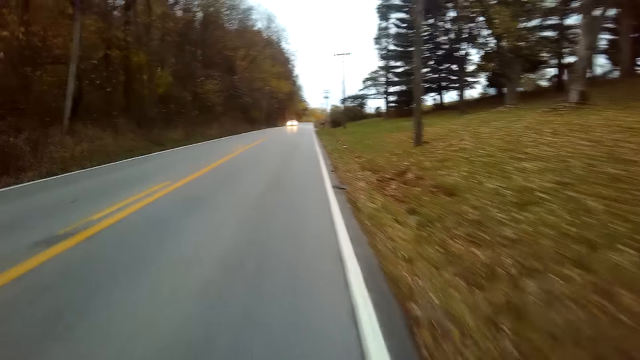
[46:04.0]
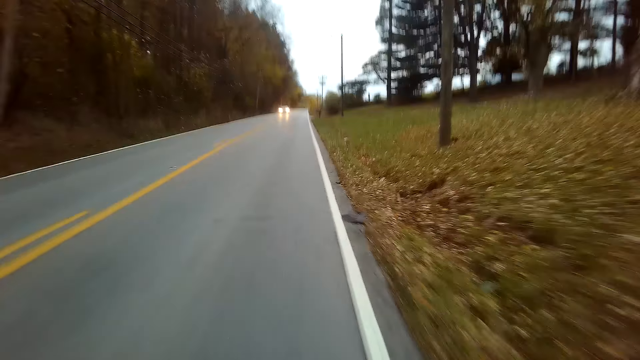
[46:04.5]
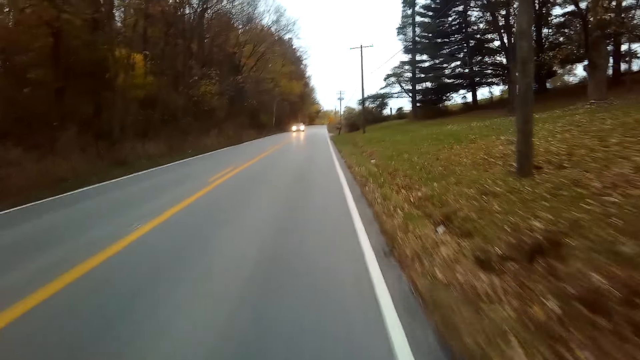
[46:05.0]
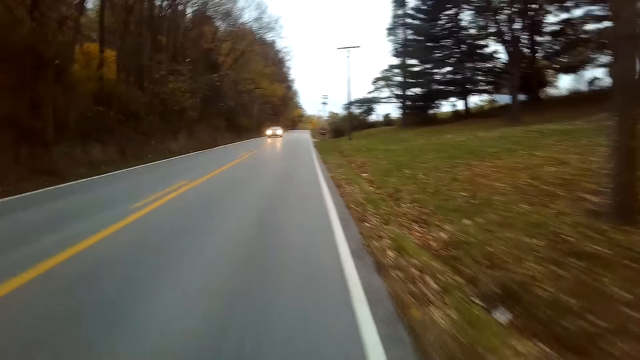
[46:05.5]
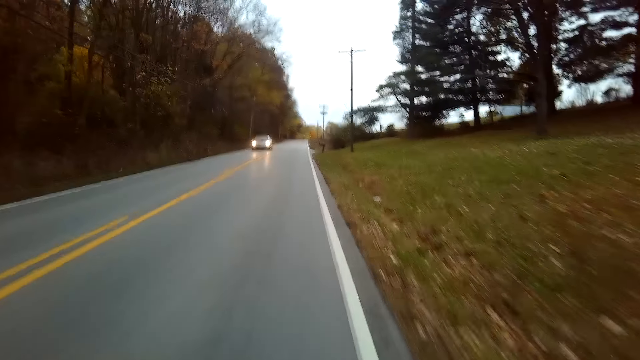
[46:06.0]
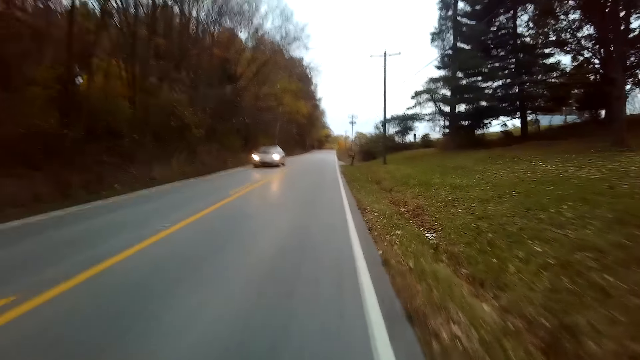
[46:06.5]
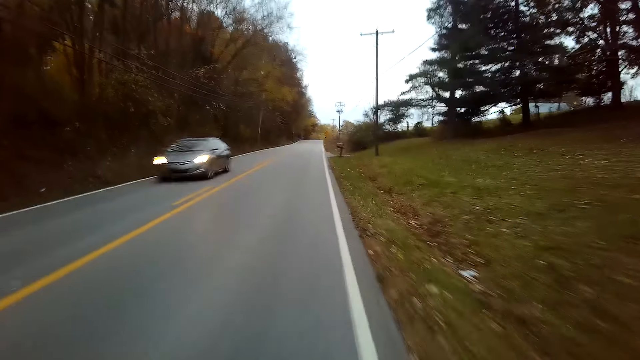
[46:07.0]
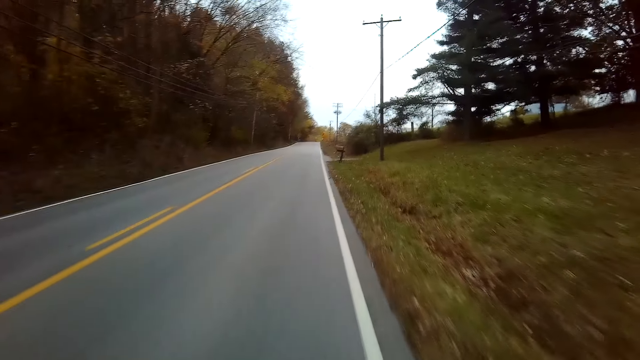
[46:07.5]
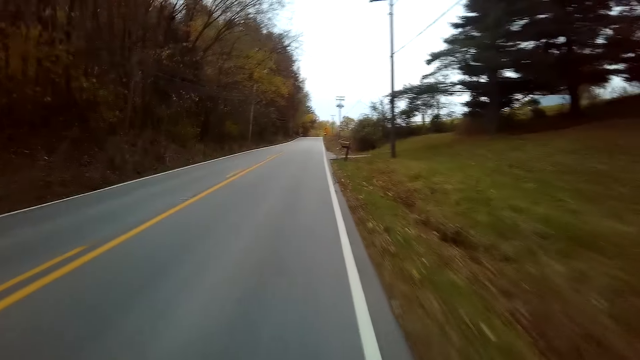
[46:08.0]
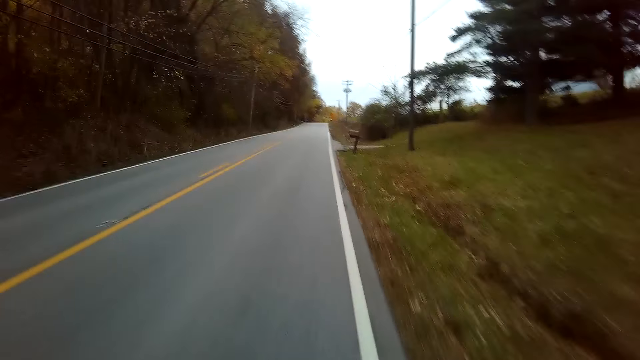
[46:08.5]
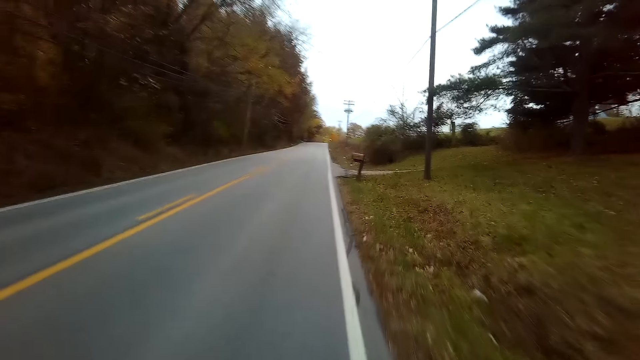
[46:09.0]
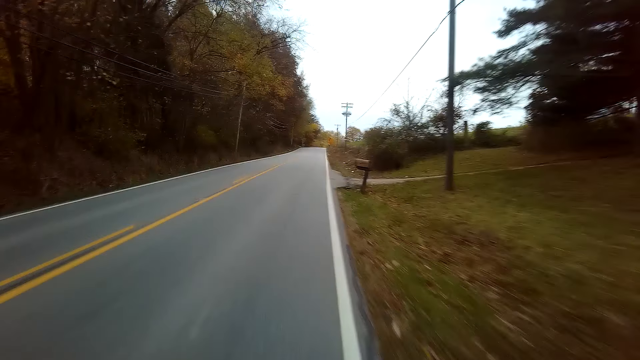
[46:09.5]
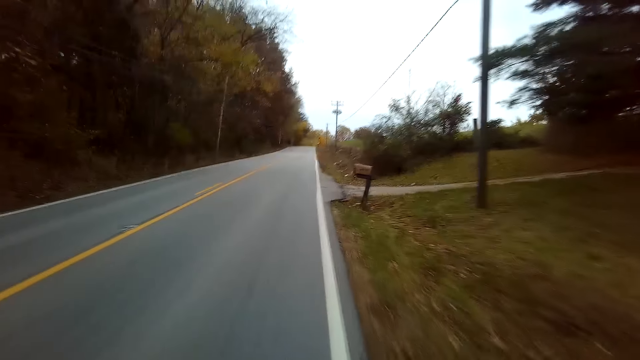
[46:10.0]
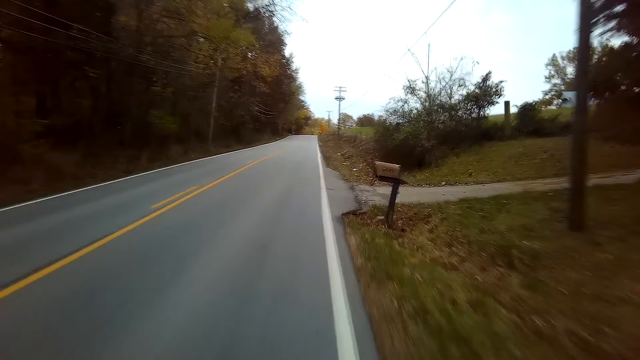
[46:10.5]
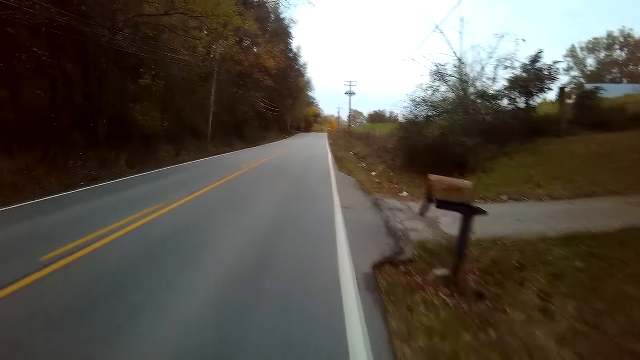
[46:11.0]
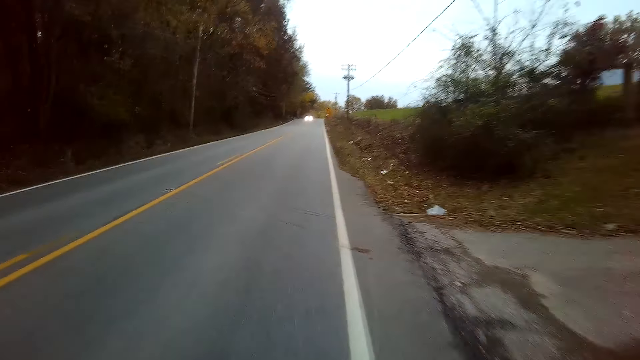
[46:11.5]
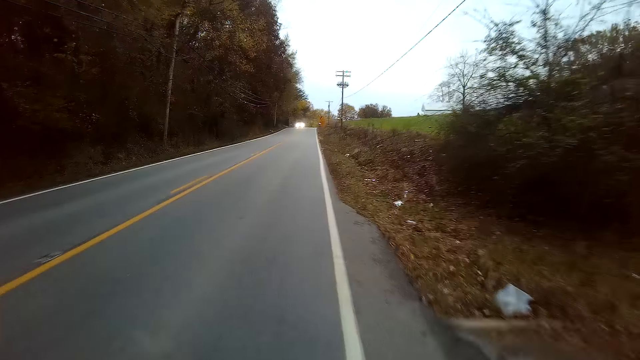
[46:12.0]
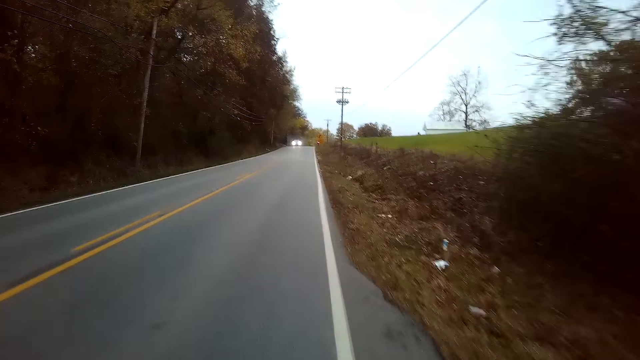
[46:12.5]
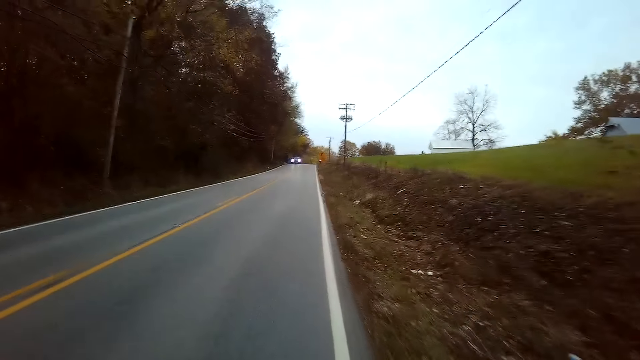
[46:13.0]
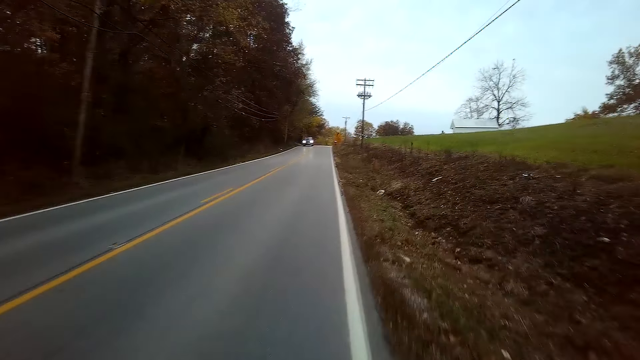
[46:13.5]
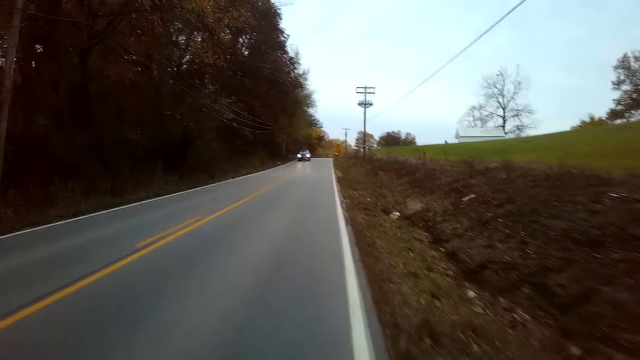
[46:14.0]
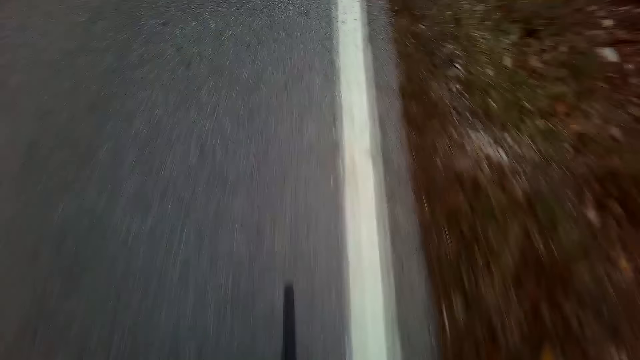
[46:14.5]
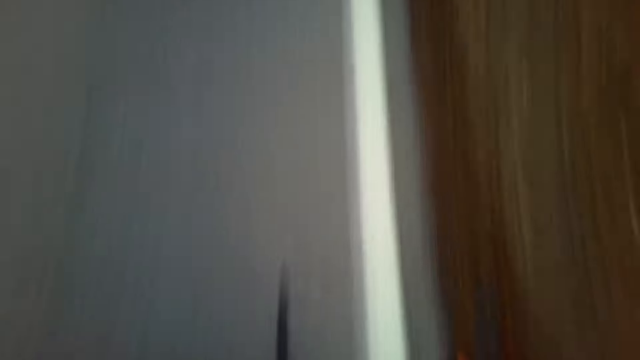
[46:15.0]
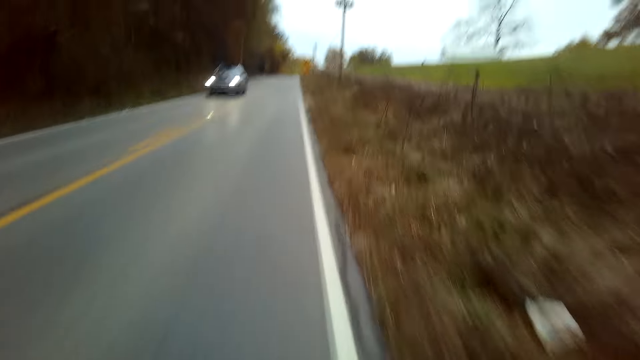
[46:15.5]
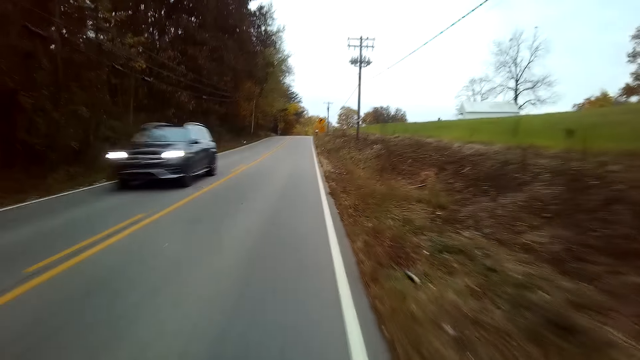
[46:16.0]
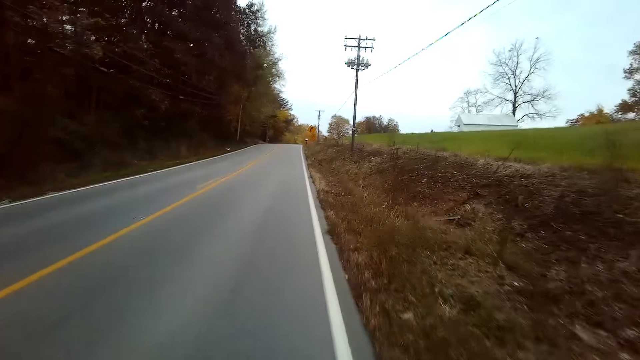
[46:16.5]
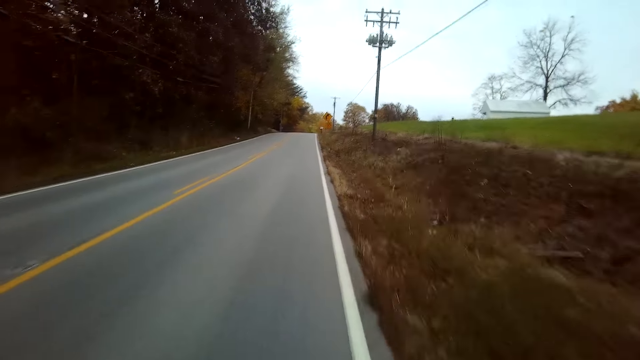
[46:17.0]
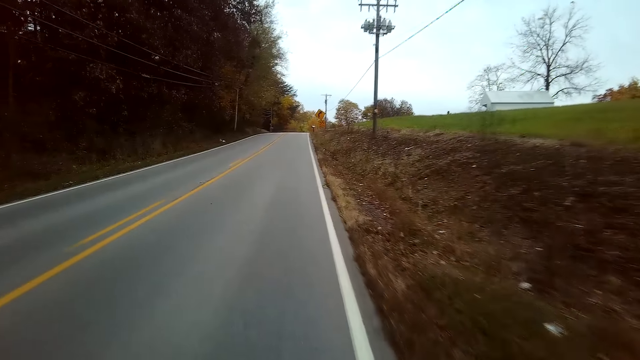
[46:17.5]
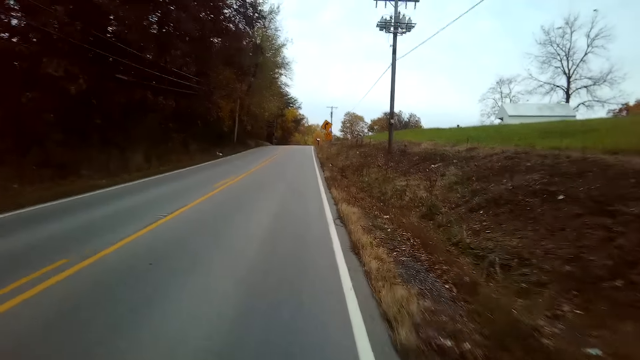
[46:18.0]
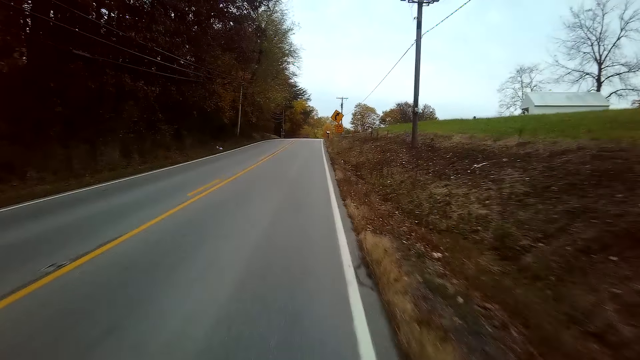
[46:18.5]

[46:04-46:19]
The camera wearer looks at the tarmac road. They look forward. They ride a bicycle on the edge of the tarmac road.

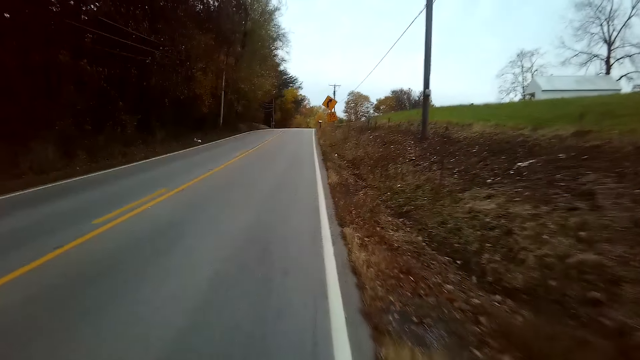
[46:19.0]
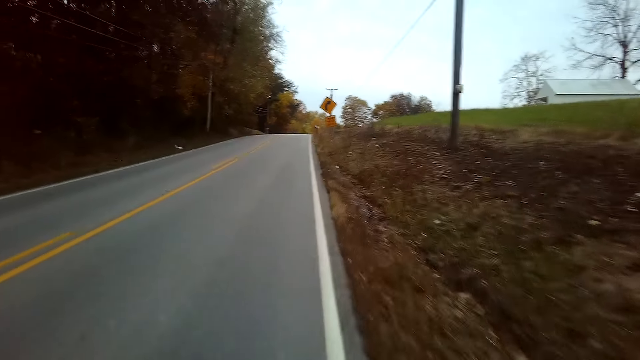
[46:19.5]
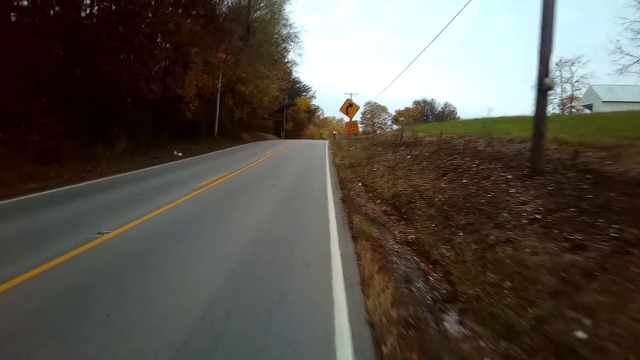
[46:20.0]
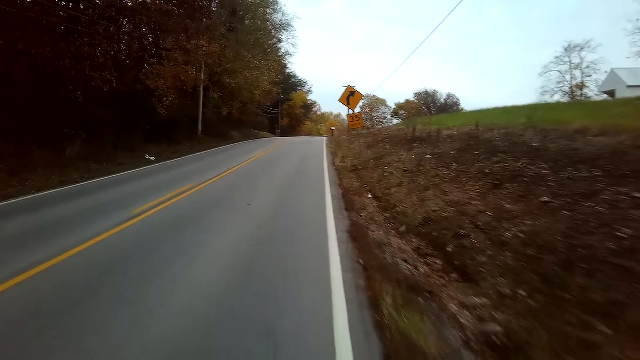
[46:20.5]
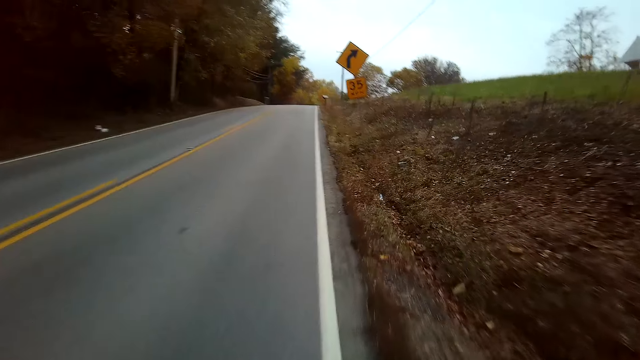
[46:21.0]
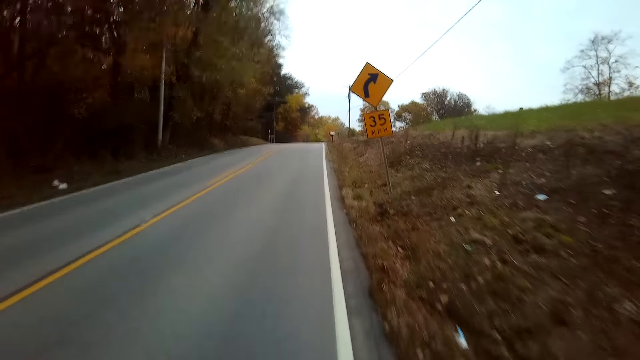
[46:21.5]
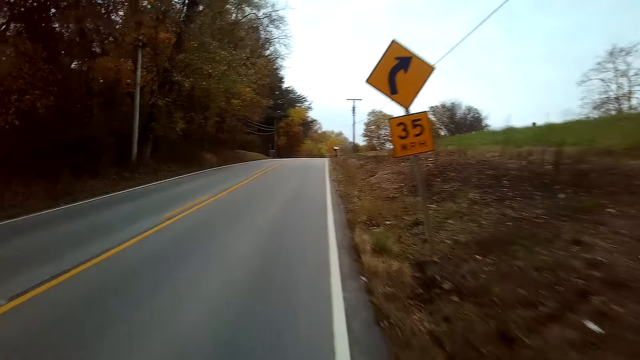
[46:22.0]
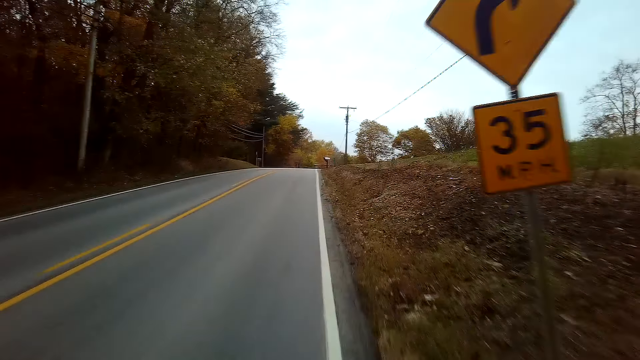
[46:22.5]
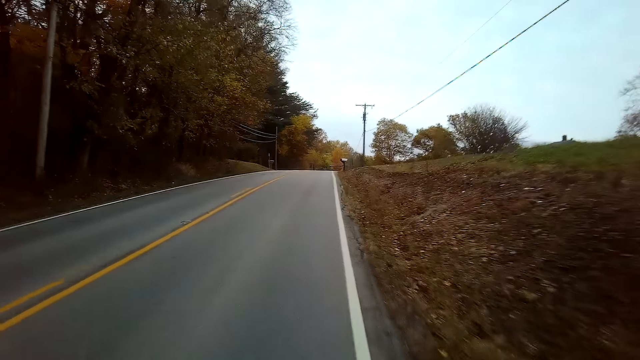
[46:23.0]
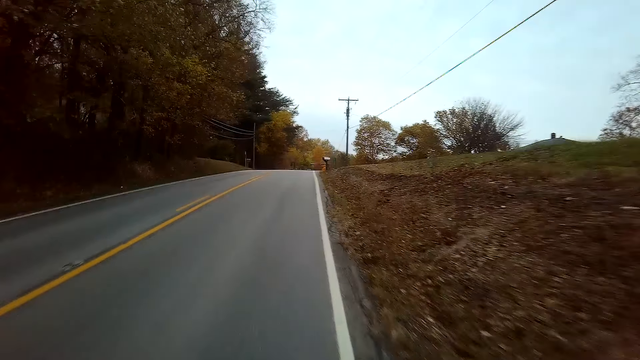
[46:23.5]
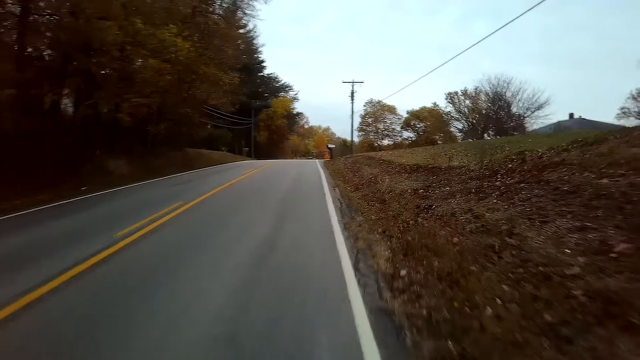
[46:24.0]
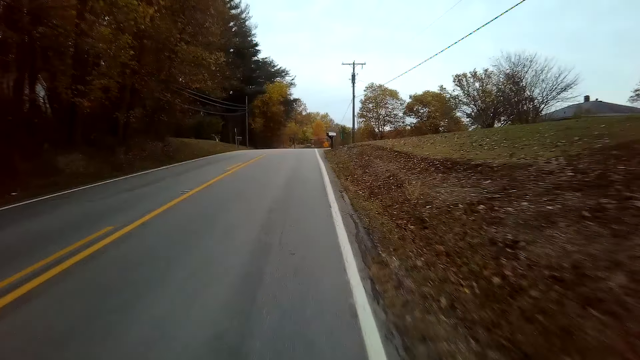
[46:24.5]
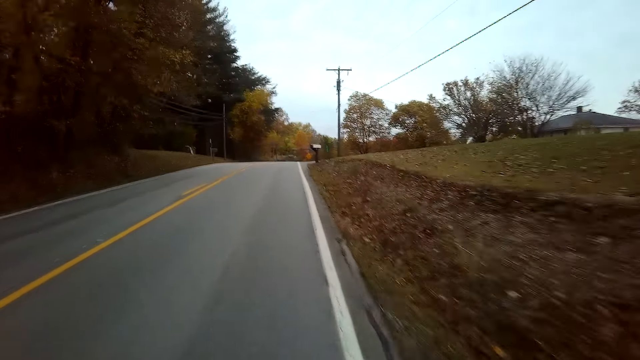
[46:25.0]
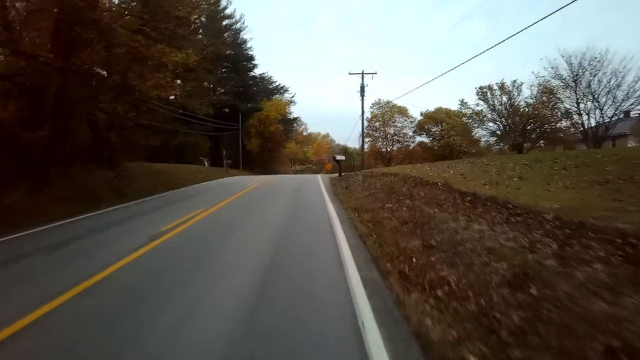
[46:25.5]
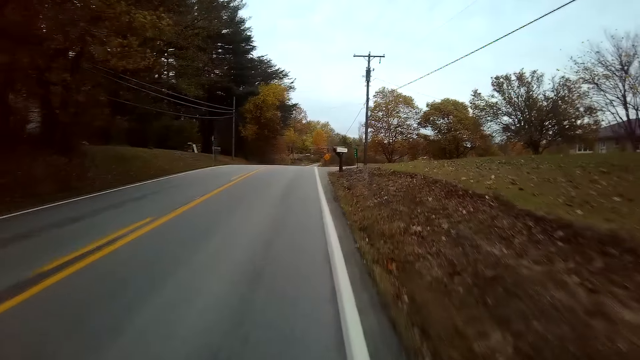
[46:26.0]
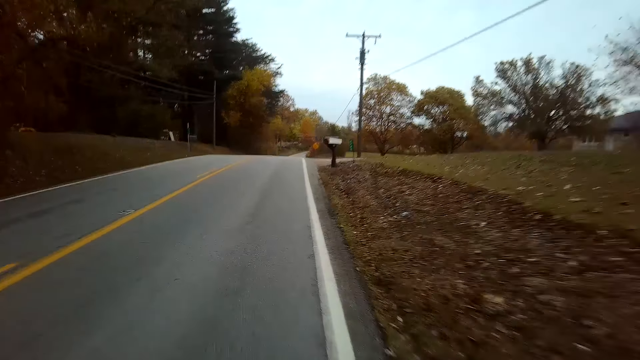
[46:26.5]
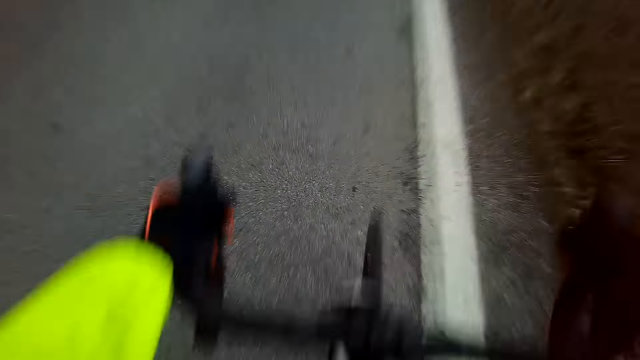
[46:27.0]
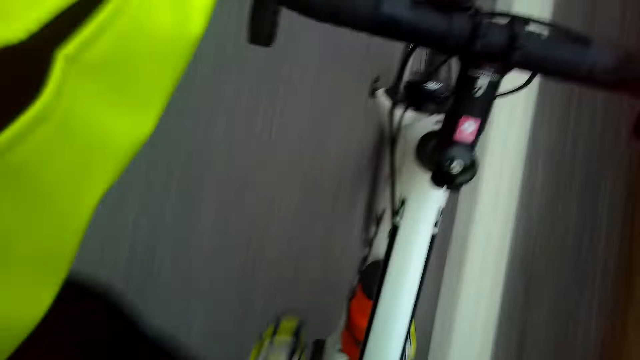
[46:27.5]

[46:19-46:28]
The camera wearer looks at the tarmac road.
